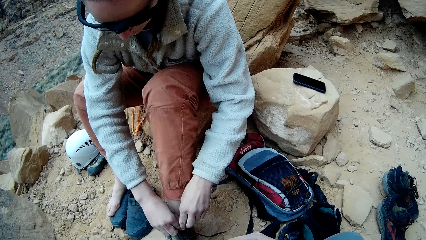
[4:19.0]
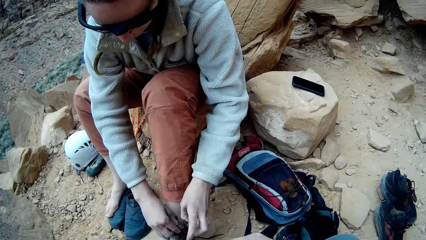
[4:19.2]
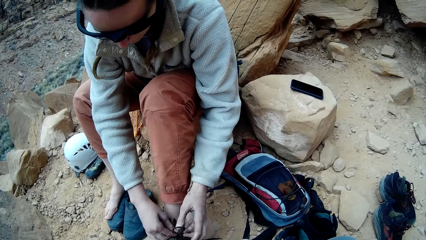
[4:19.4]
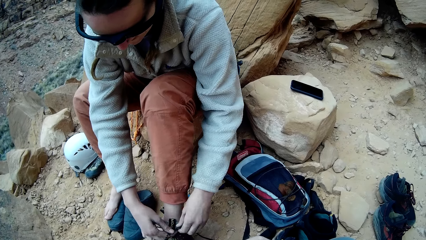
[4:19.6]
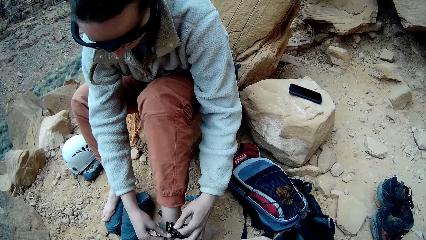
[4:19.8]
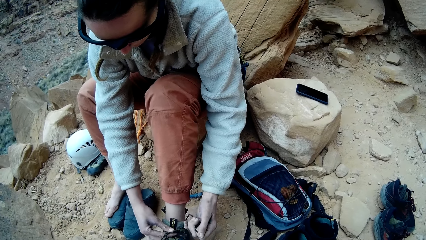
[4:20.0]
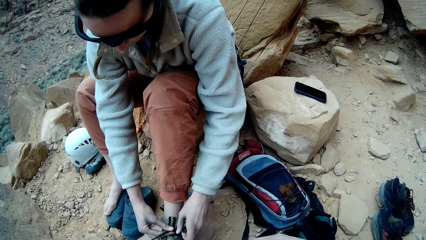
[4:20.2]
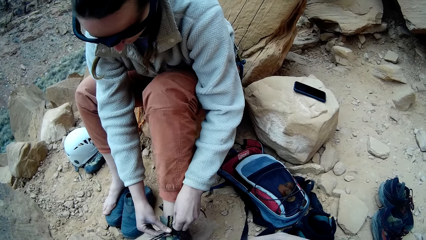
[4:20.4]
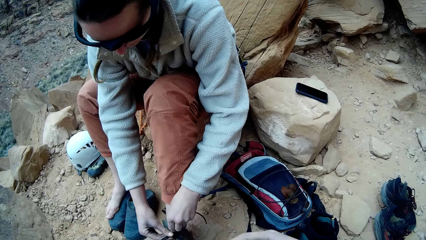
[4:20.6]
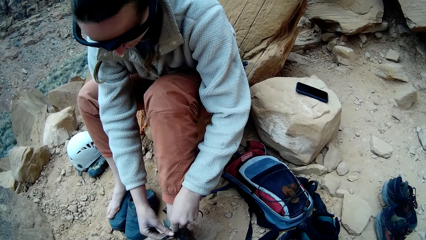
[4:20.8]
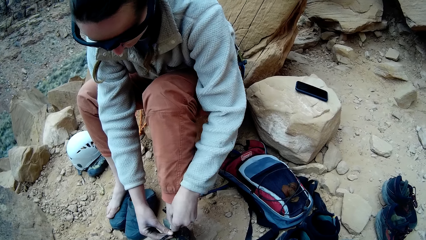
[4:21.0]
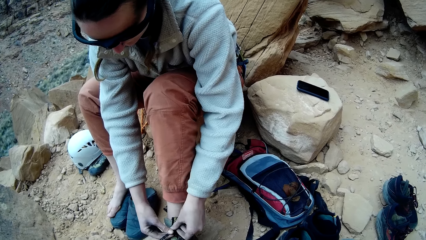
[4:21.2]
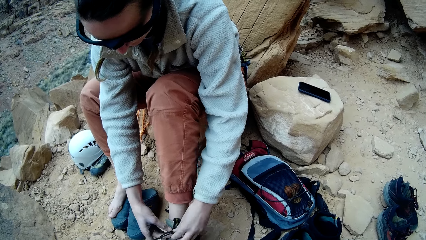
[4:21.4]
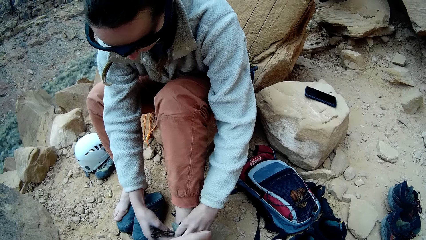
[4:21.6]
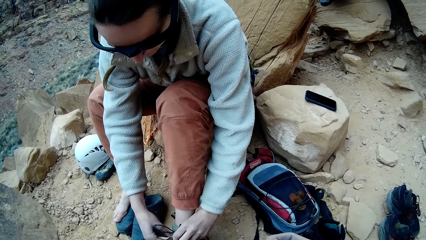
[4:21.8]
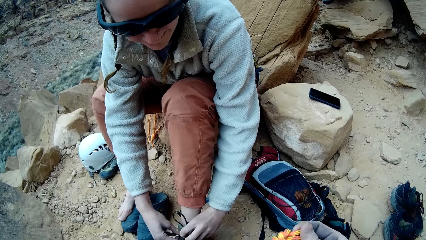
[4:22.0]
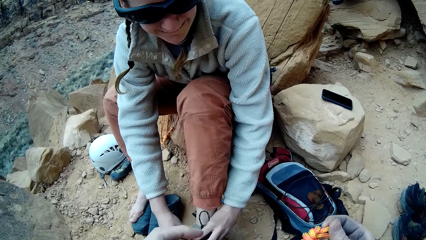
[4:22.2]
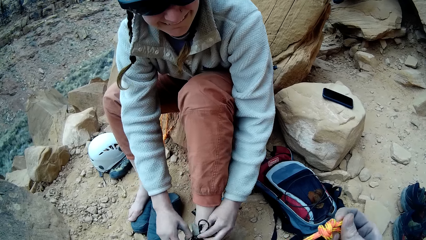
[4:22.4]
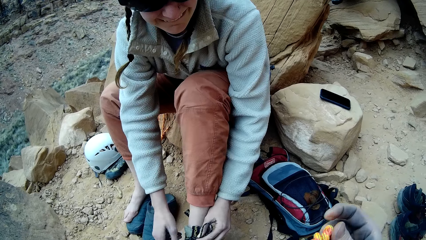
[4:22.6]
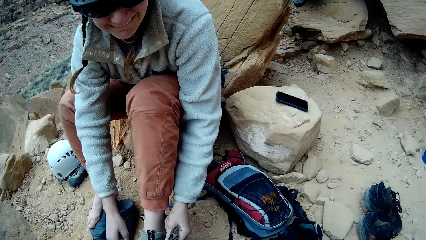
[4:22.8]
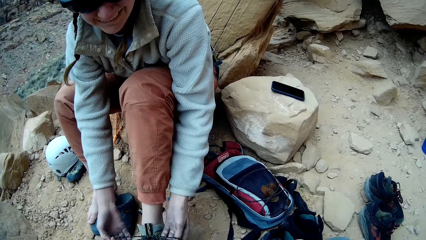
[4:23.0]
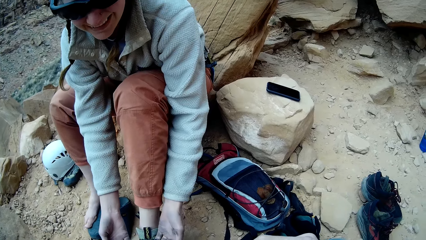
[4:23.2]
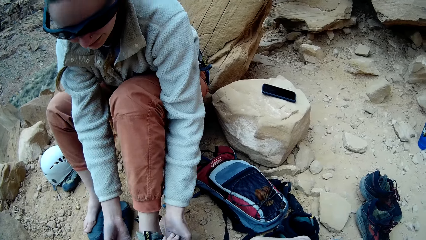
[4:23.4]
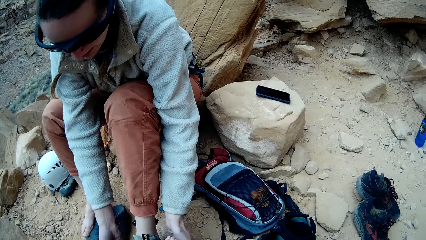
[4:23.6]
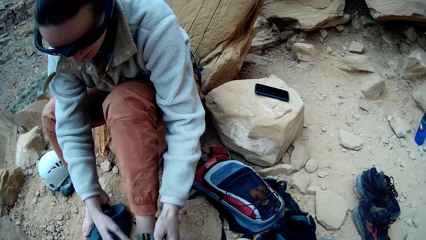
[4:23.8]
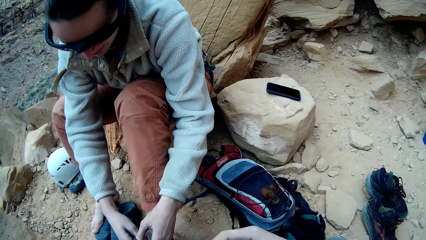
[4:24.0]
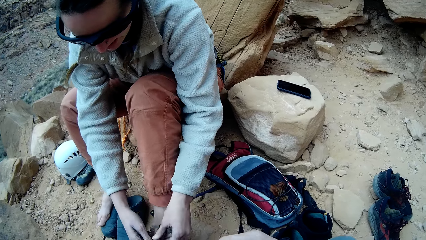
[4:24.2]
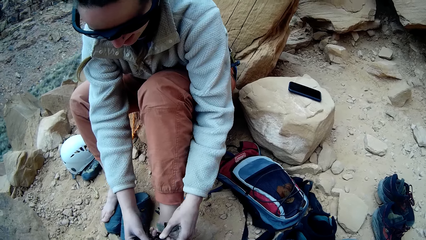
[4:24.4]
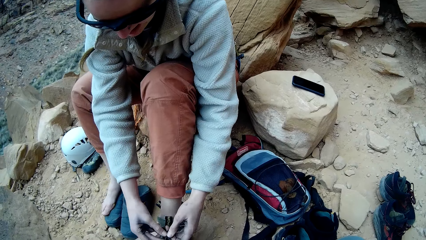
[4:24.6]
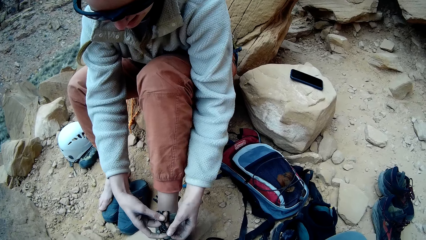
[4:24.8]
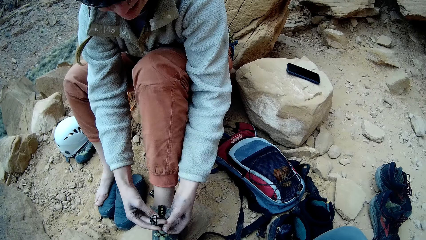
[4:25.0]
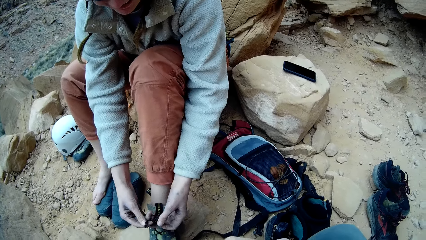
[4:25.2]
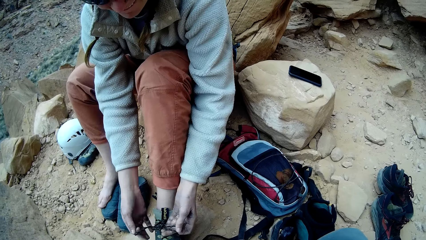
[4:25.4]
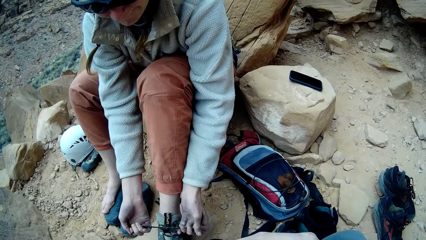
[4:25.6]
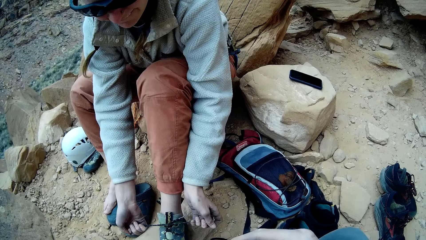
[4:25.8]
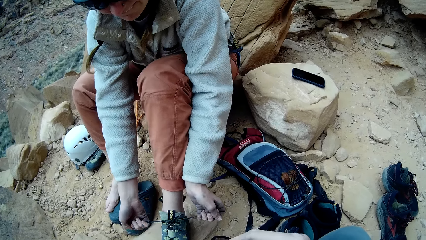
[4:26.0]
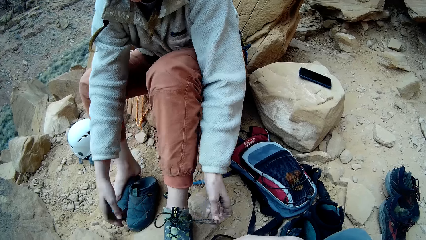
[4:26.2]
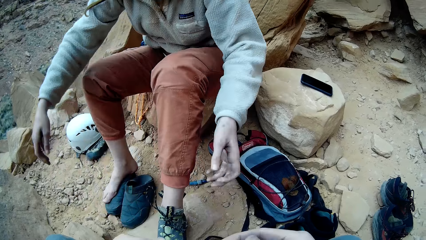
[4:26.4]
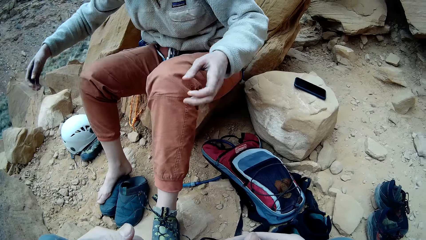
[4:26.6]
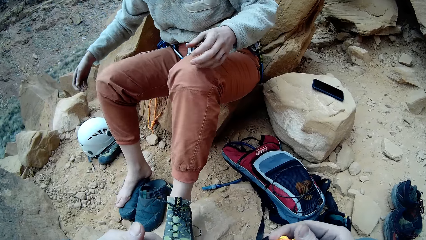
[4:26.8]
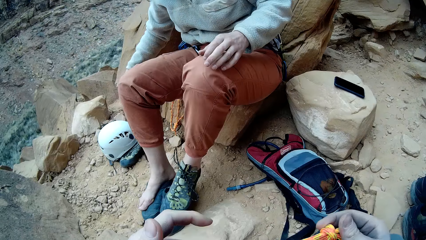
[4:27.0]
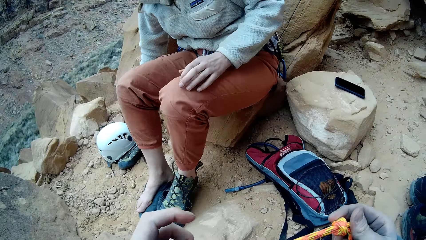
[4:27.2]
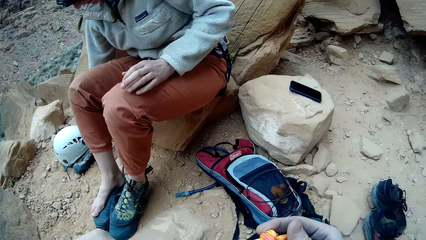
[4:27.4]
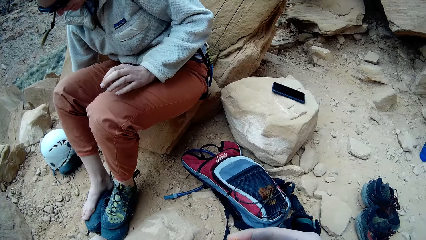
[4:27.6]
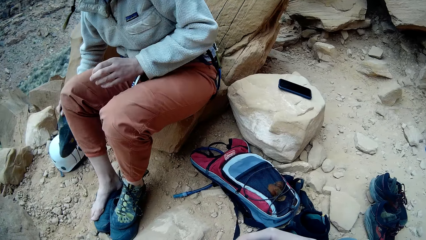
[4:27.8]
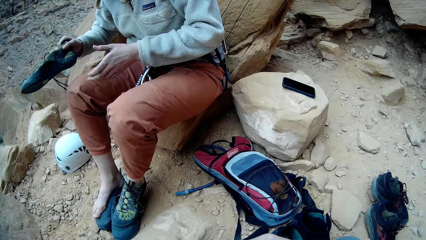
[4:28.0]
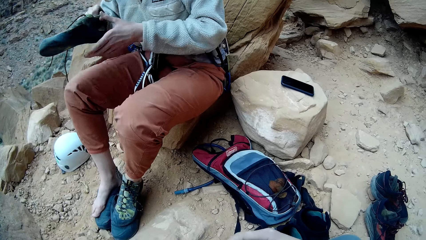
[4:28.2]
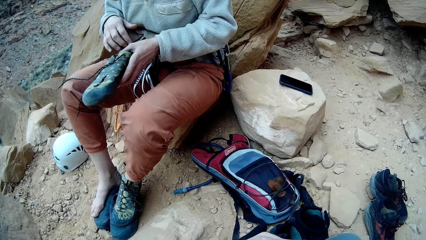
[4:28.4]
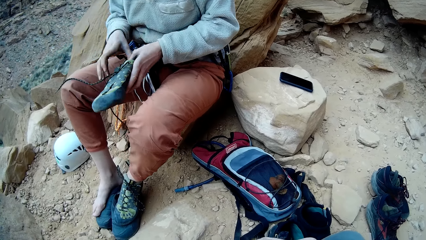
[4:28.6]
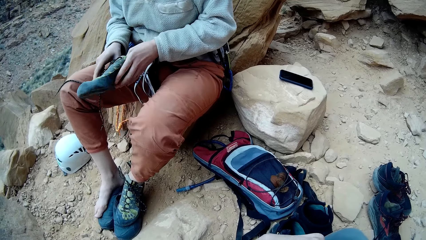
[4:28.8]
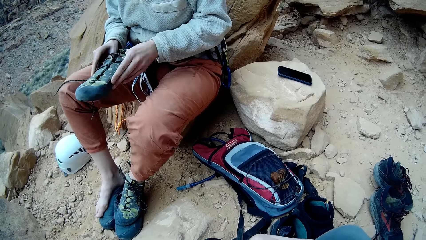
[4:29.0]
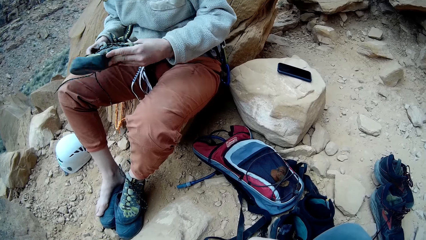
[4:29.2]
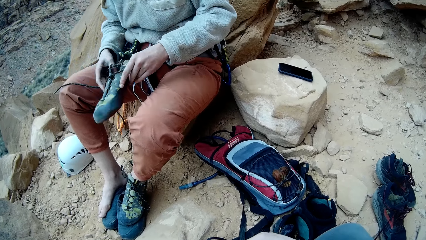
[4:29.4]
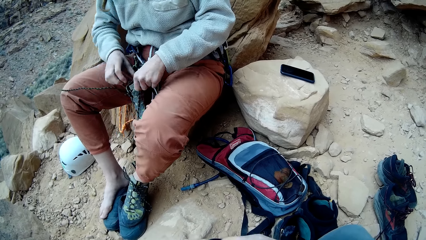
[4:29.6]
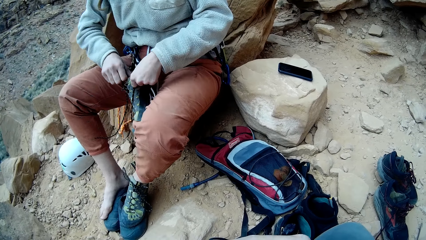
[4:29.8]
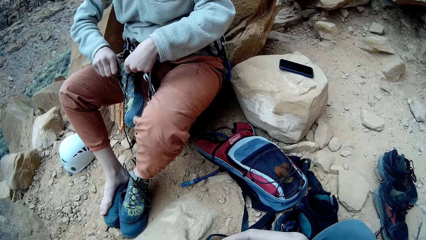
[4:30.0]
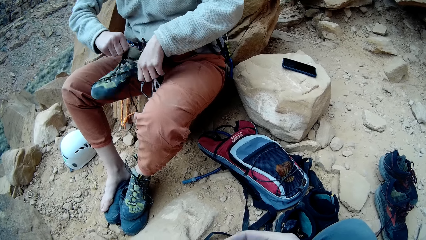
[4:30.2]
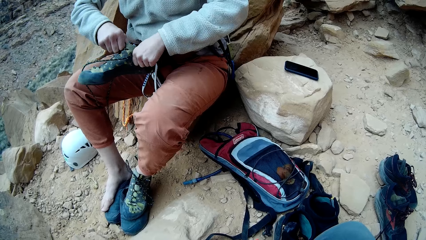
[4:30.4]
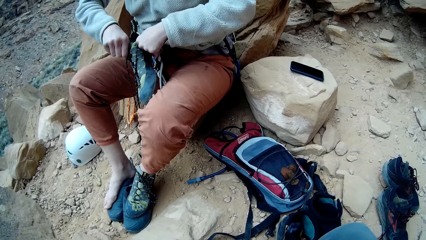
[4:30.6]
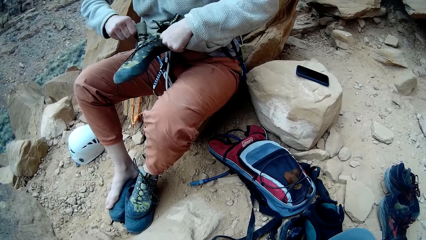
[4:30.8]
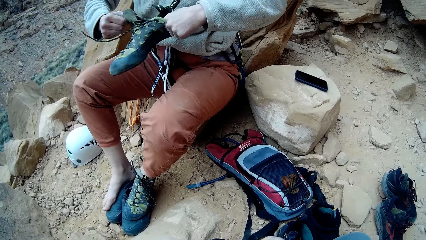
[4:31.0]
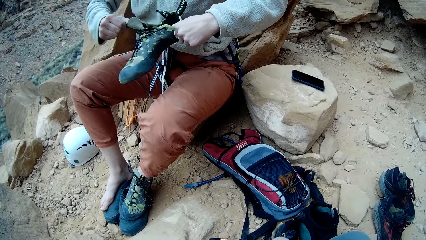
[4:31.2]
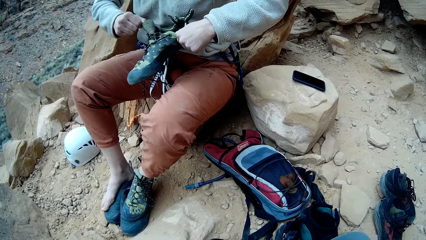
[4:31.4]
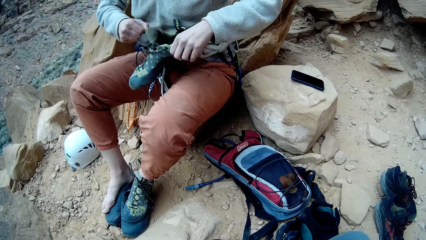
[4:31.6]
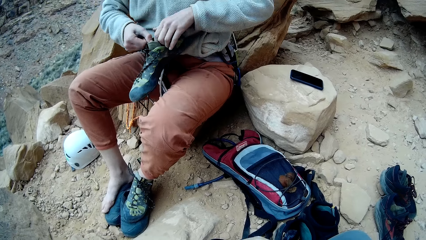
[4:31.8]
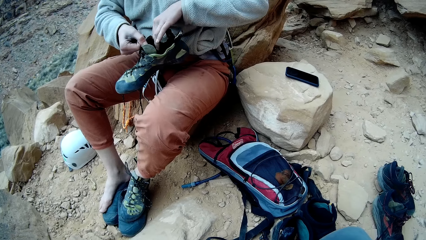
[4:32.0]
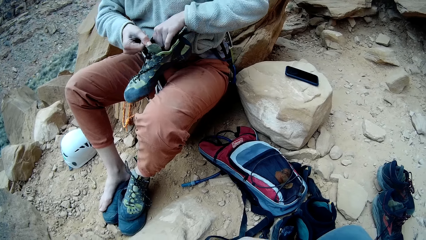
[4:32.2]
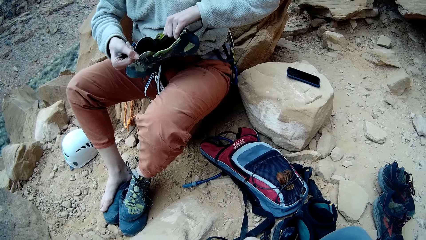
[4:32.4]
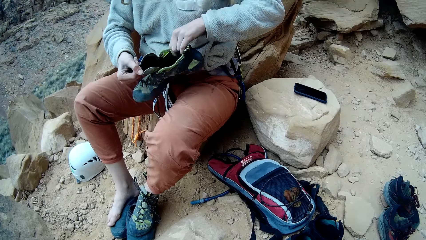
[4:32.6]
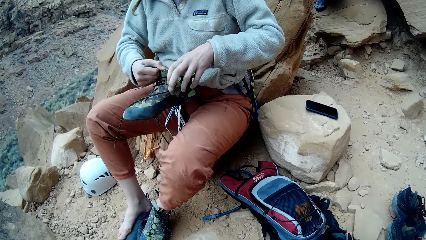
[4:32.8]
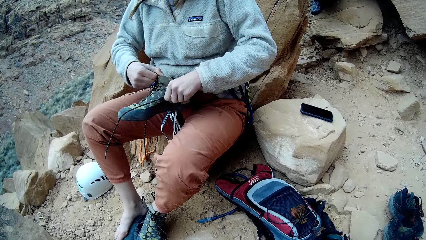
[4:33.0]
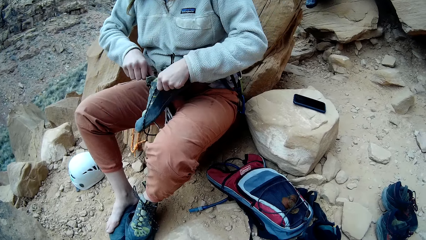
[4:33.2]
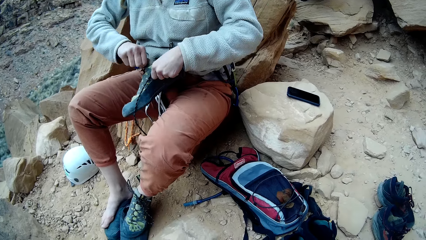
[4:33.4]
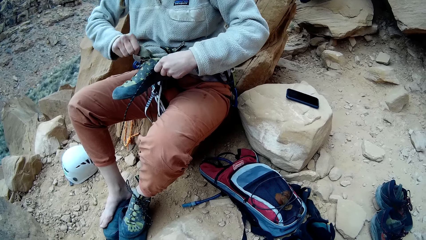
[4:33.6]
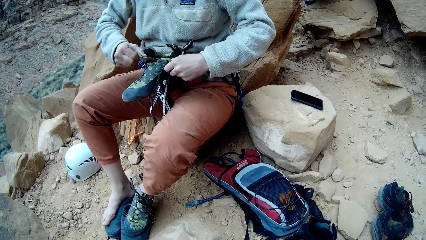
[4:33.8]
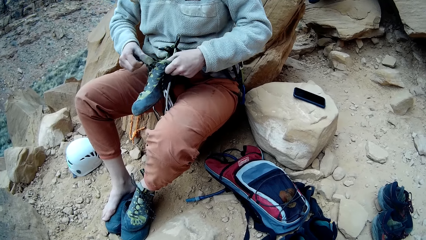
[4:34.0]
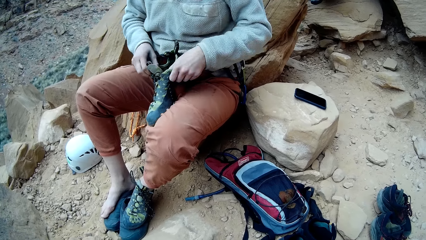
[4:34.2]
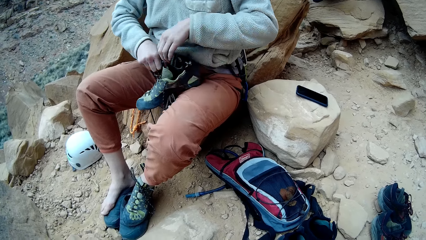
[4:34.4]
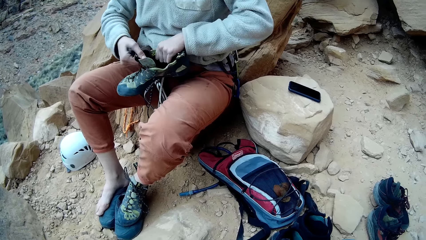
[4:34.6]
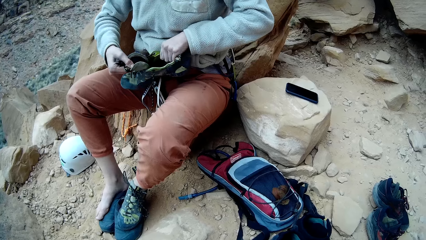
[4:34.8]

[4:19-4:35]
The camera wearer interacts with a woman. They adjust a rope on a hand. The woman picks up a shoe from the ground. The woman adjusts the shoe with a hand and unties her shoe.
